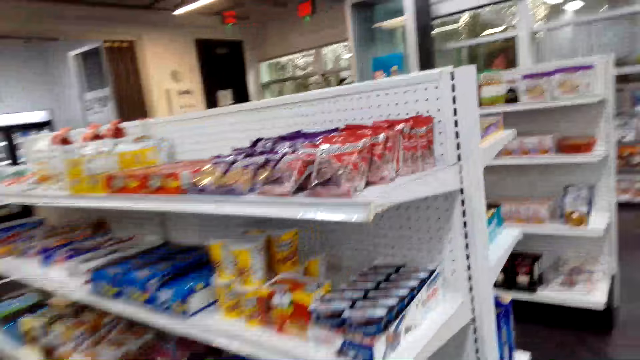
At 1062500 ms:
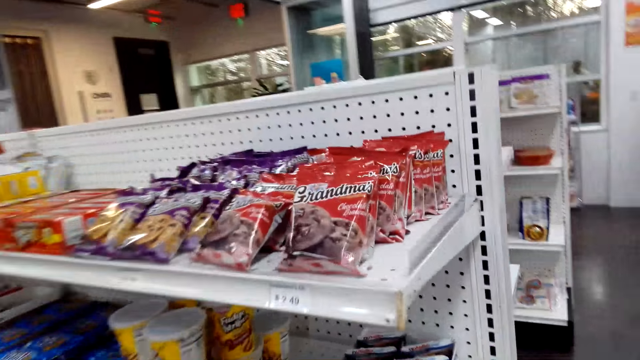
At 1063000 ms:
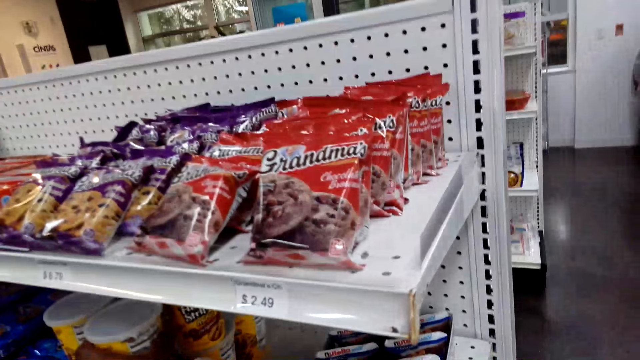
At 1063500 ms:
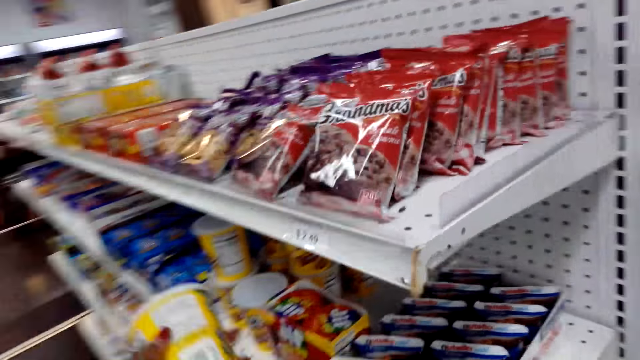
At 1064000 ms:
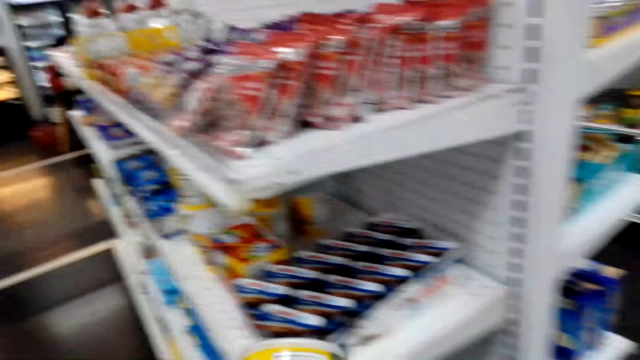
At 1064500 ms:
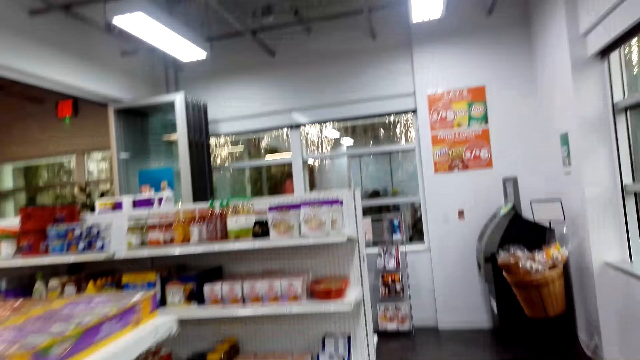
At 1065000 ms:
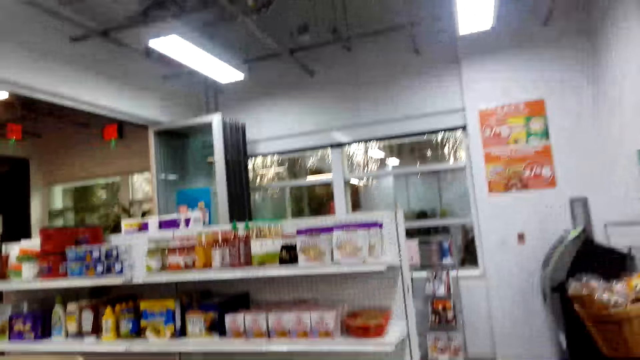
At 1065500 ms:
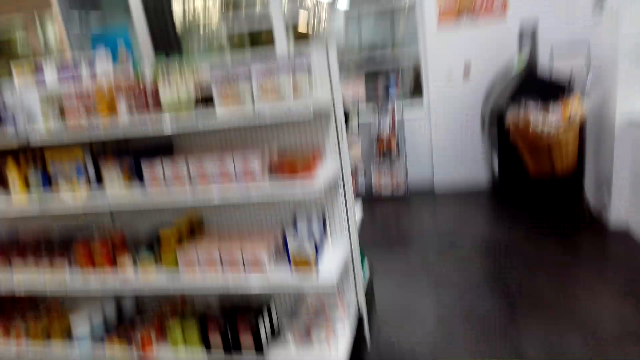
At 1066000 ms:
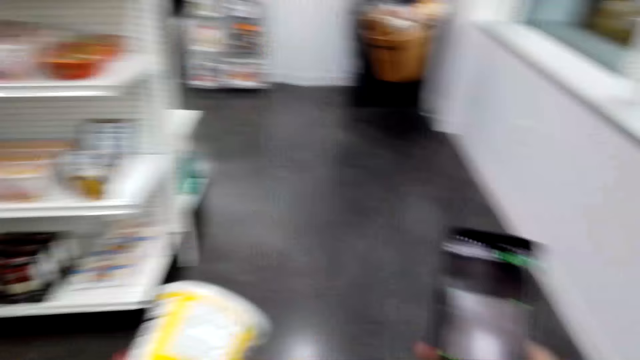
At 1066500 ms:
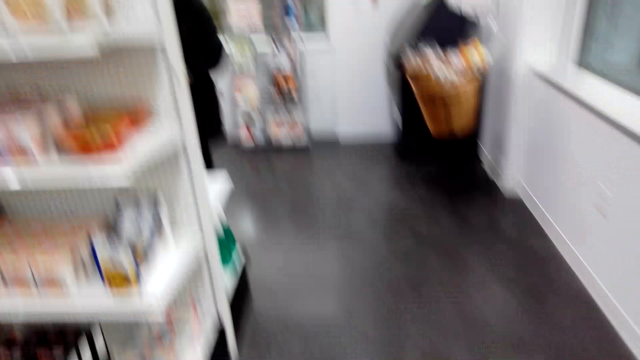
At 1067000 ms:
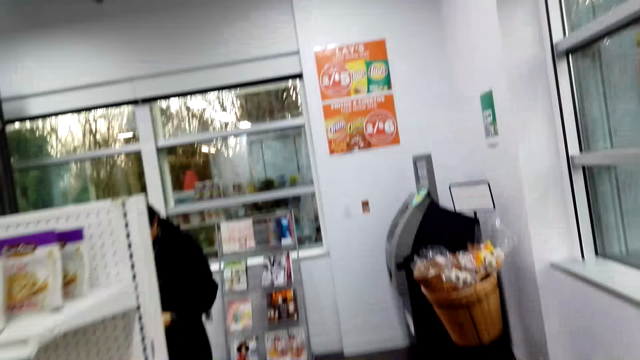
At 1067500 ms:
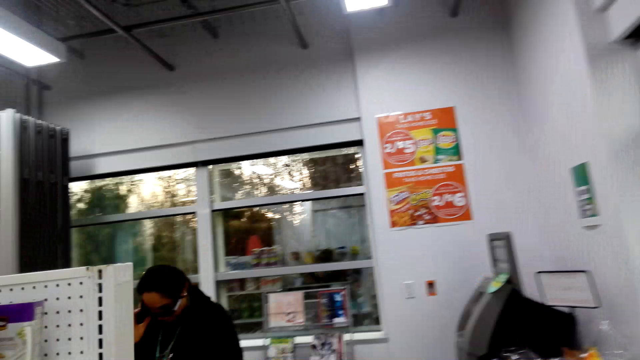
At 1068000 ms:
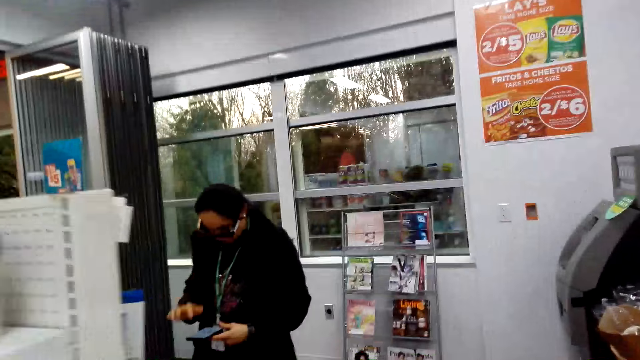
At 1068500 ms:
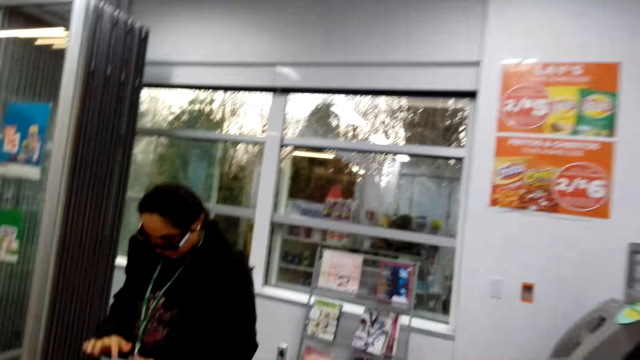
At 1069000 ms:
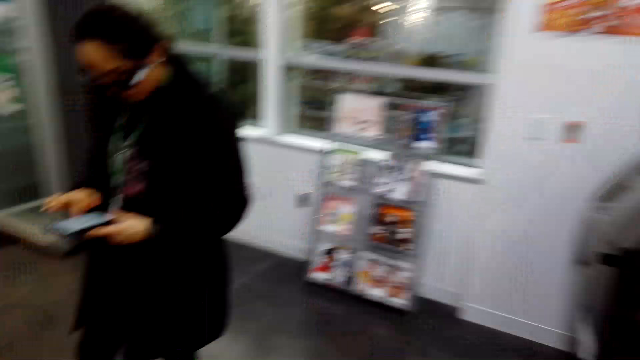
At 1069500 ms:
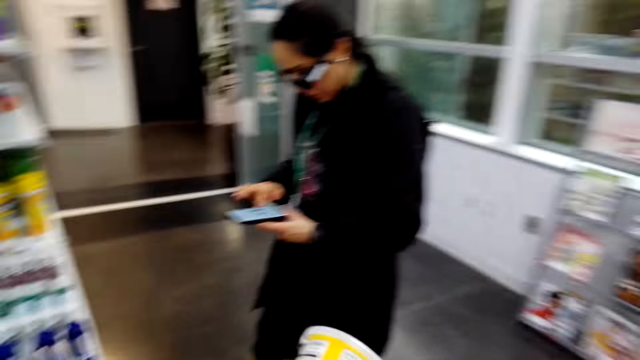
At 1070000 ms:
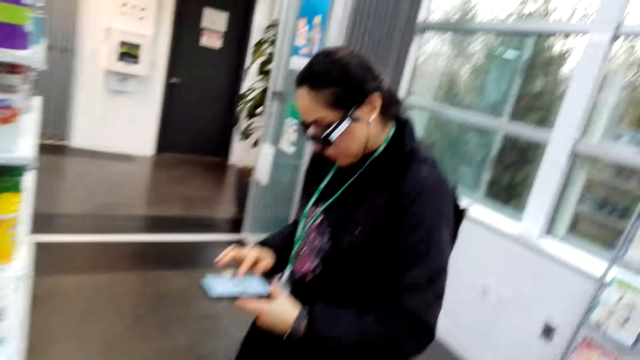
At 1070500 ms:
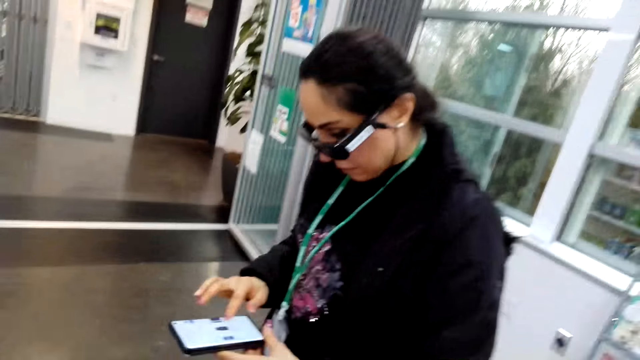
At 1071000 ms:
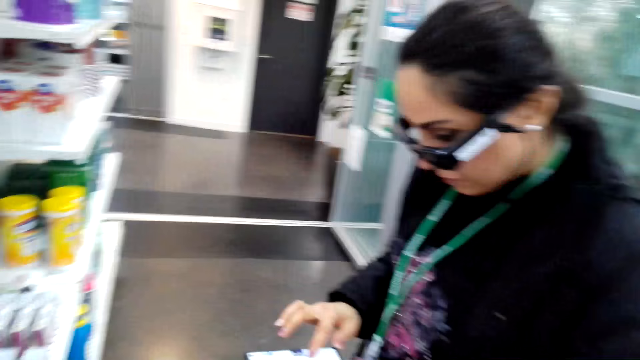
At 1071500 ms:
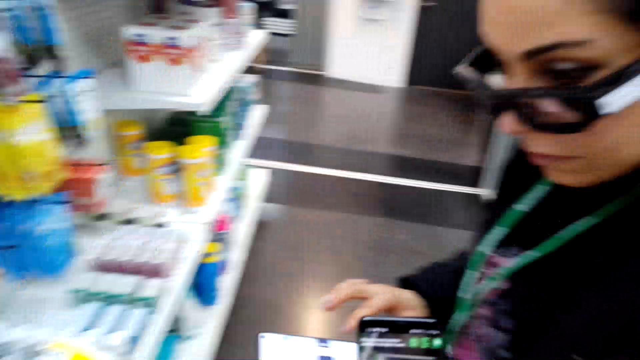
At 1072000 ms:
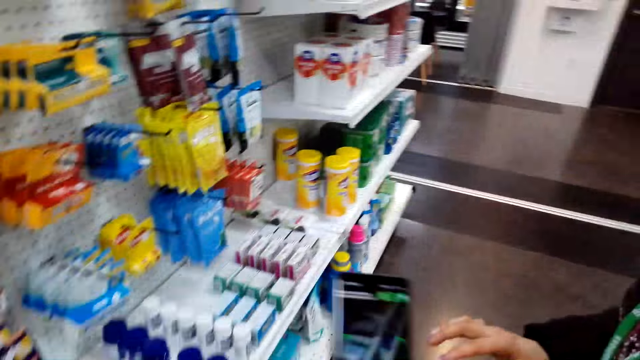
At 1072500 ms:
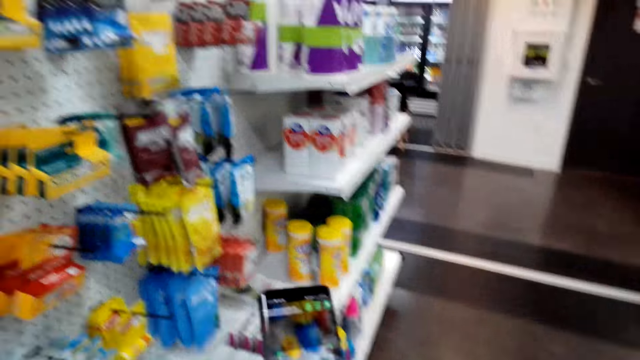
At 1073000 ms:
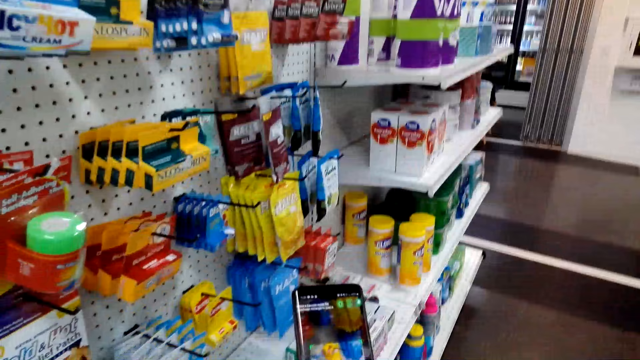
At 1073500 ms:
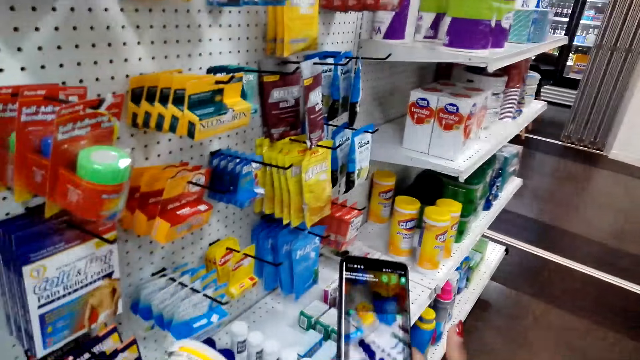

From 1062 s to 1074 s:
The camera wearer picks up a yogurt and walks around. They talk to a woman. The woman uses a phone.

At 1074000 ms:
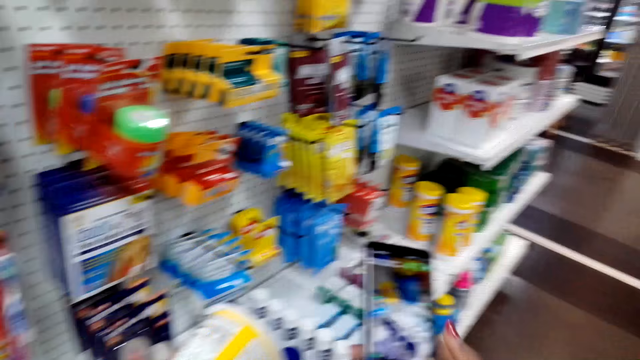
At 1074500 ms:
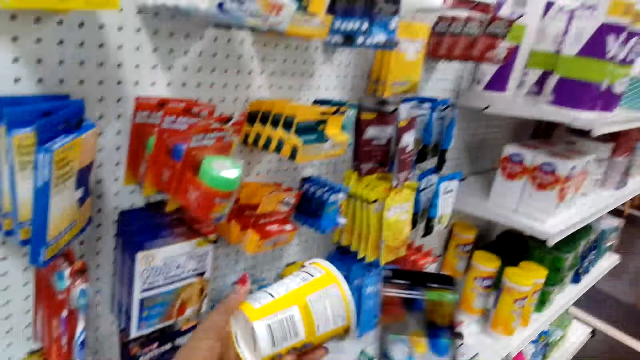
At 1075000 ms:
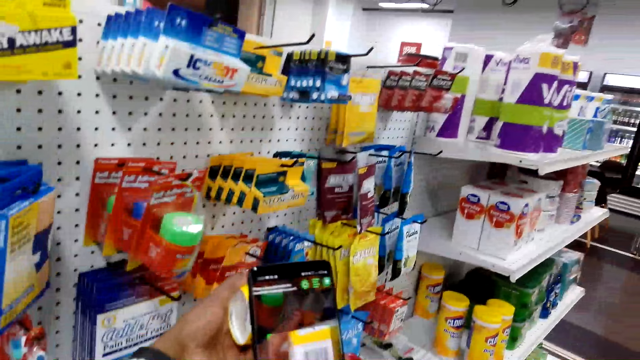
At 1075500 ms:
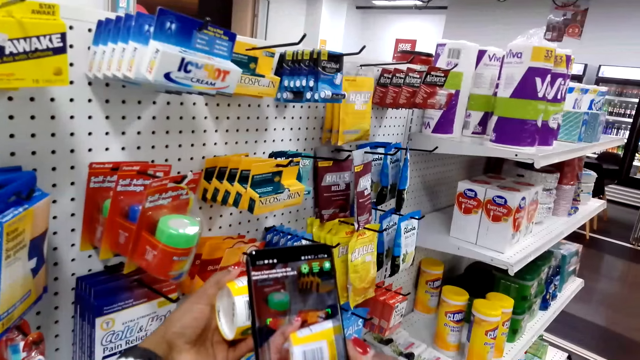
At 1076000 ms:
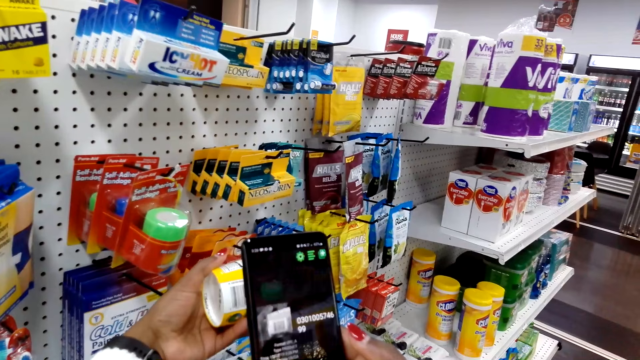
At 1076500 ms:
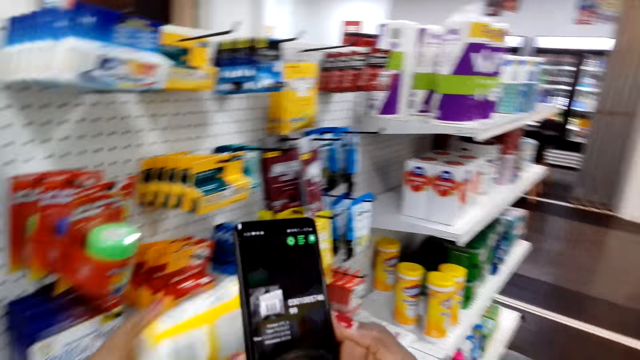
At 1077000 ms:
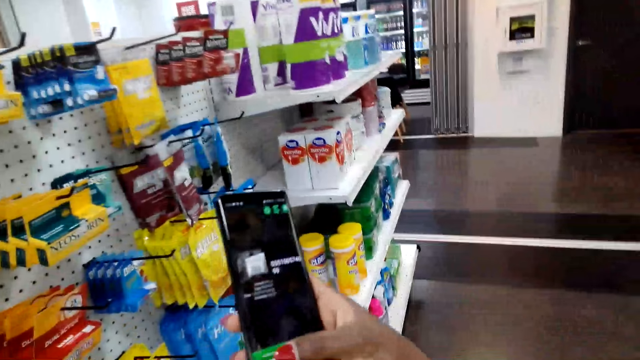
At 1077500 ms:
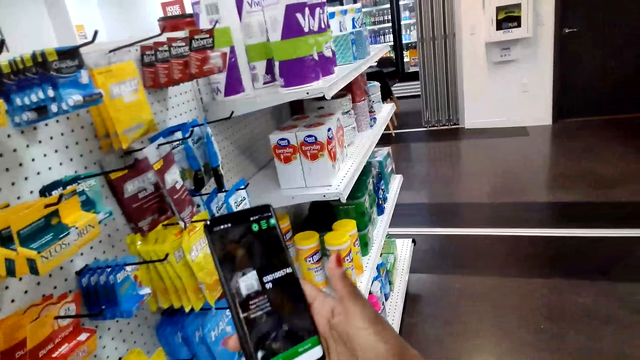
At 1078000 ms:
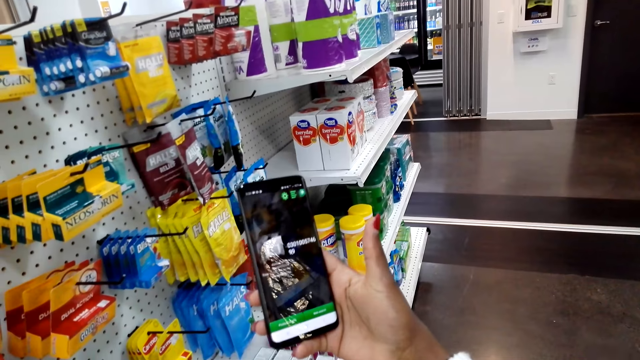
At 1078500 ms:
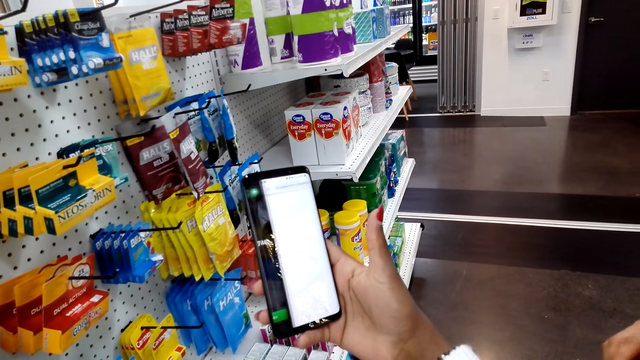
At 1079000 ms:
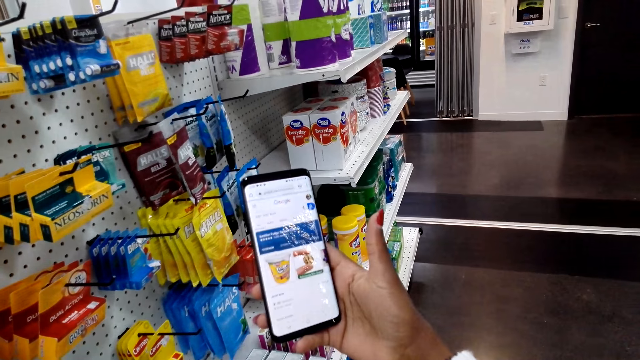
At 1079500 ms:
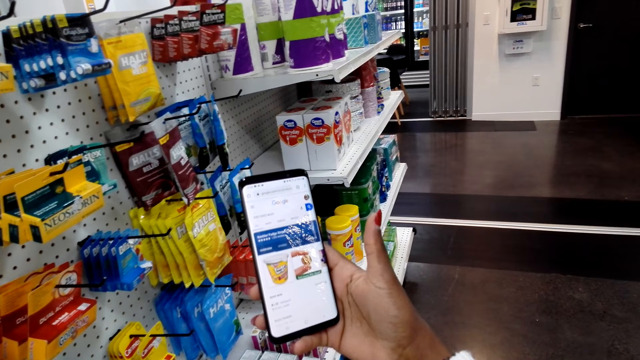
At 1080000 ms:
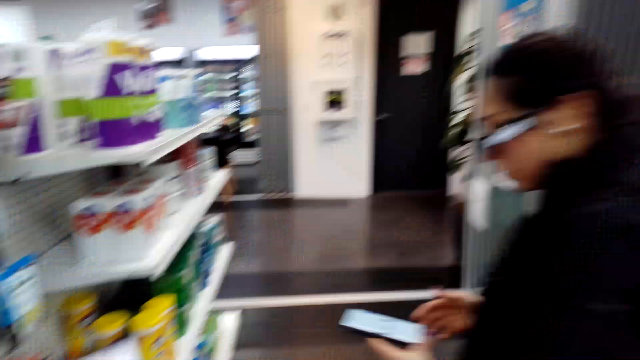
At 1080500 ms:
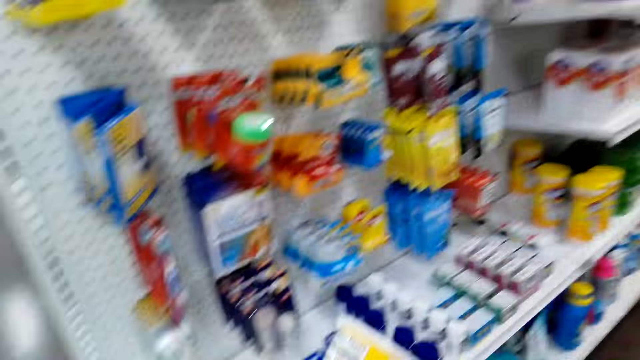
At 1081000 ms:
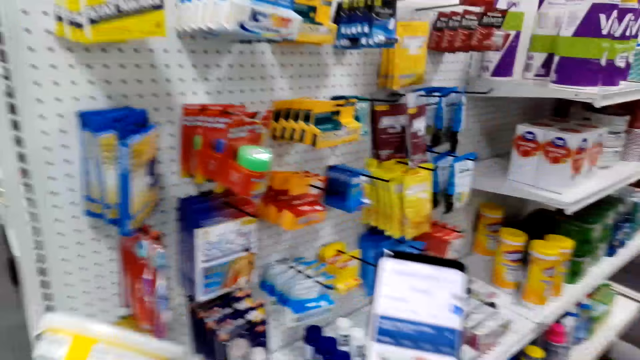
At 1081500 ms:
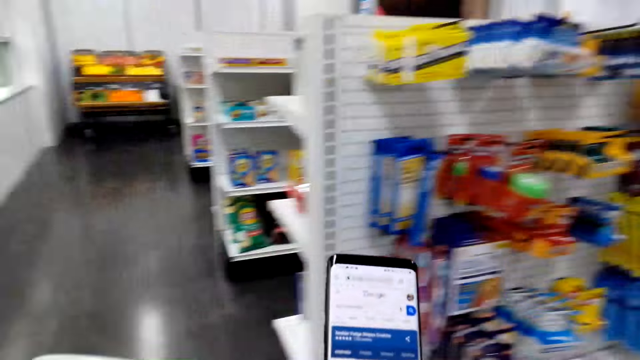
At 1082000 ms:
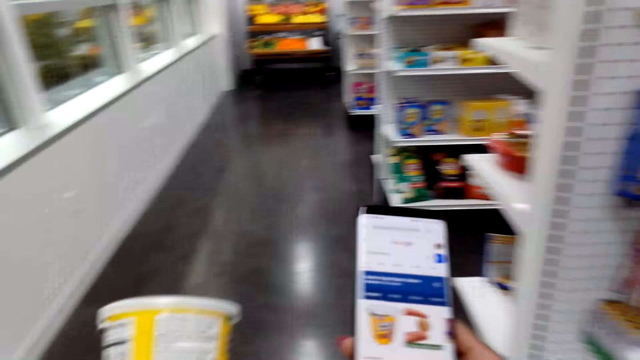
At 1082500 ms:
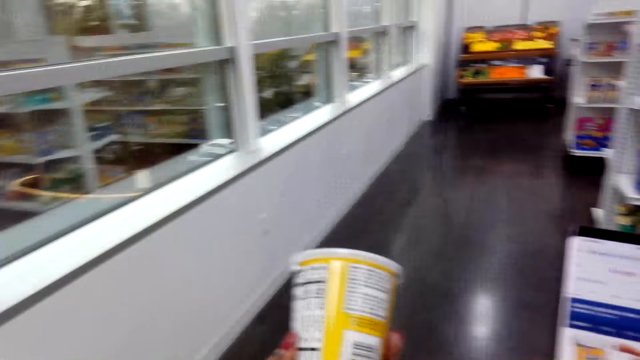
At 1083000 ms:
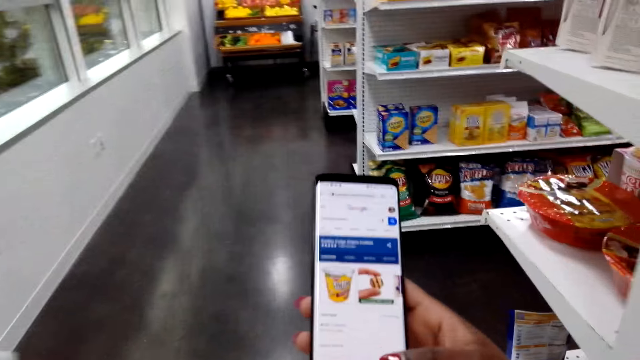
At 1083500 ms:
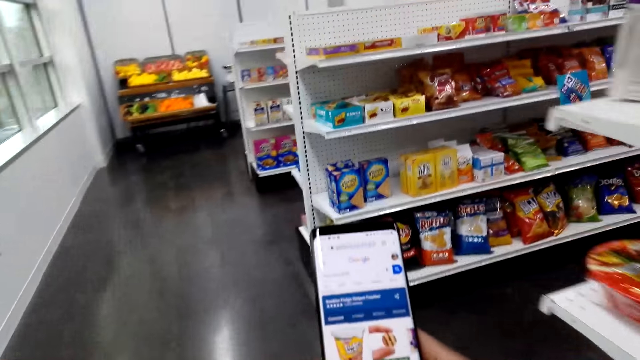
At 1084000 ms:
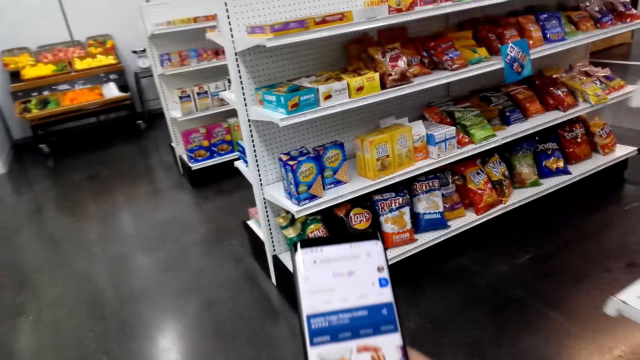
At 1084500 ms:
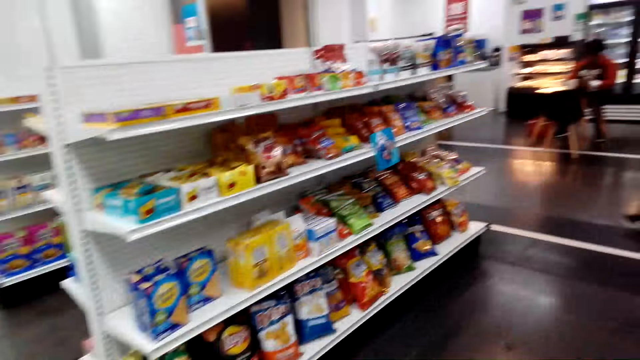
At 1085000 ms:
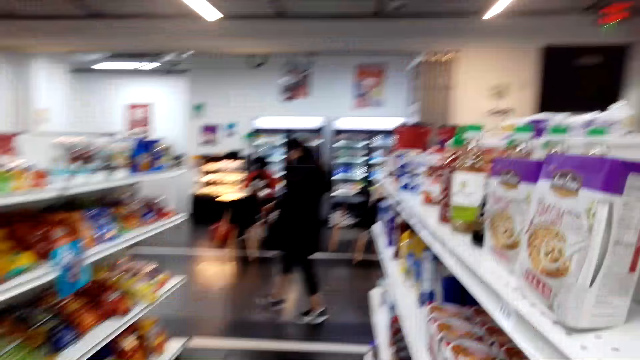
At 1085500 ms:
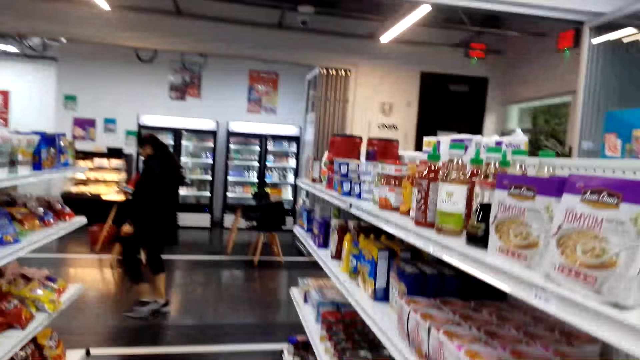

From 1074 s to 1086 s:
The camera wearer uses the phone, takes a photo, and scans the code on the yogurt. They use the phone and walk around.
